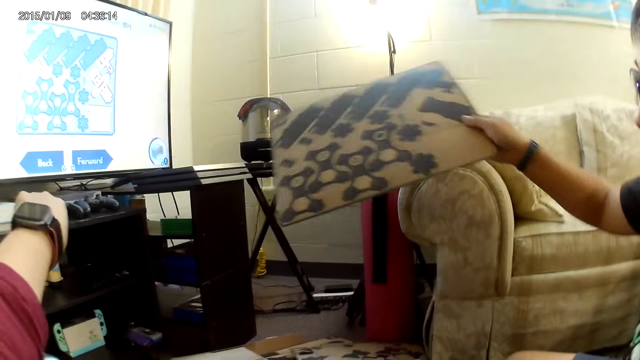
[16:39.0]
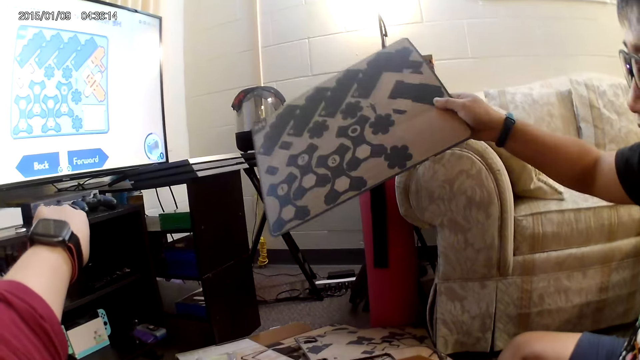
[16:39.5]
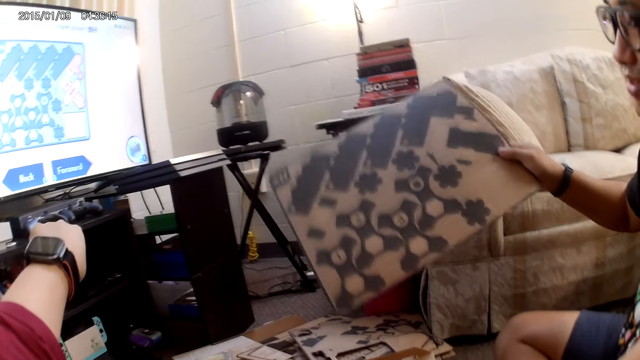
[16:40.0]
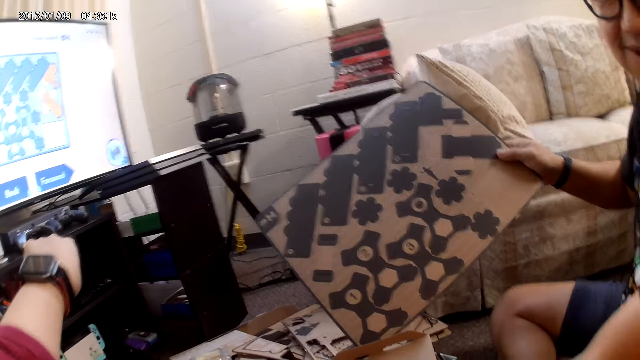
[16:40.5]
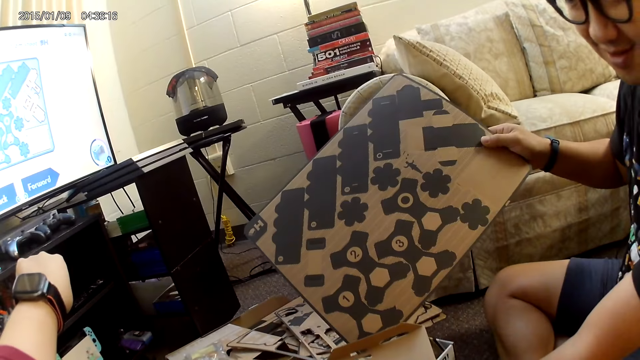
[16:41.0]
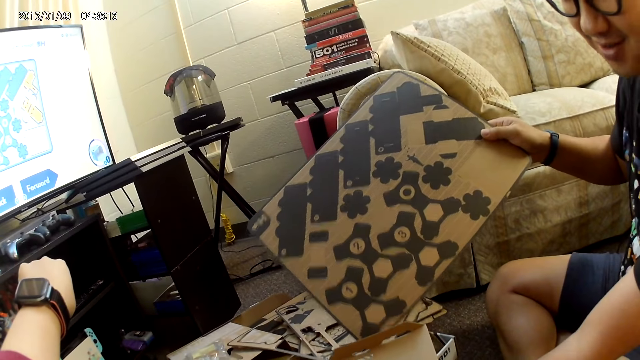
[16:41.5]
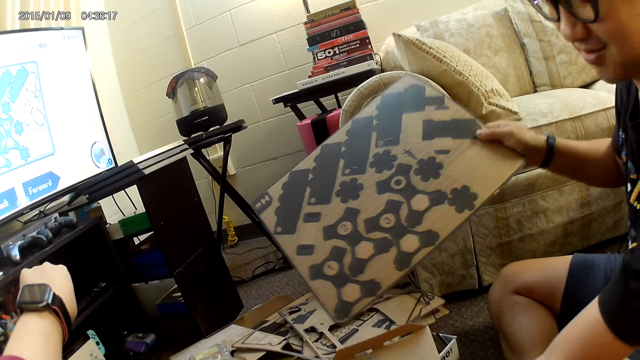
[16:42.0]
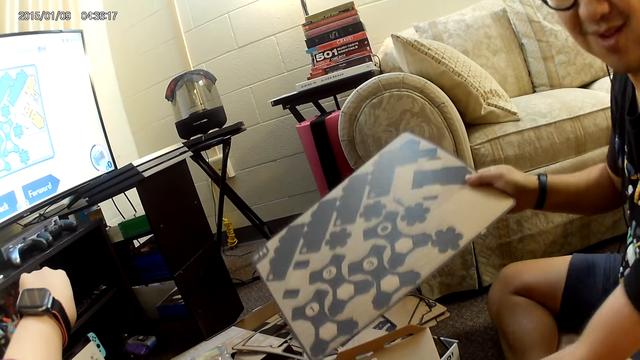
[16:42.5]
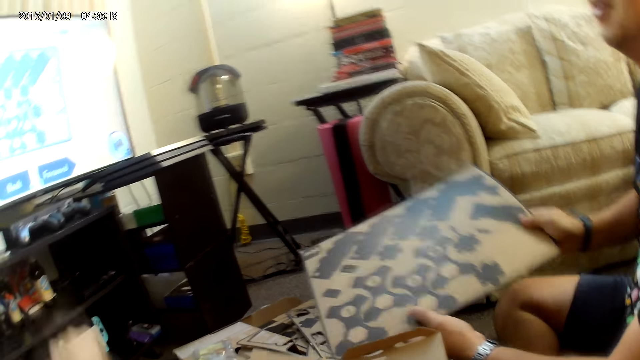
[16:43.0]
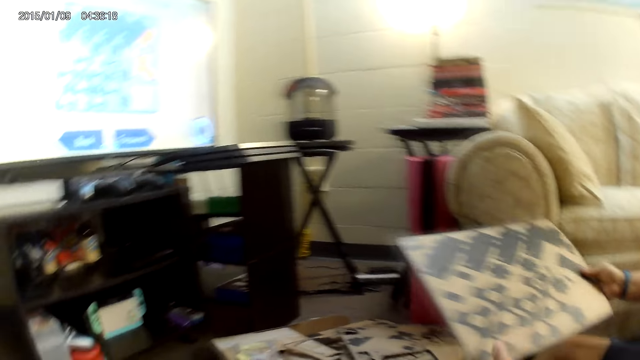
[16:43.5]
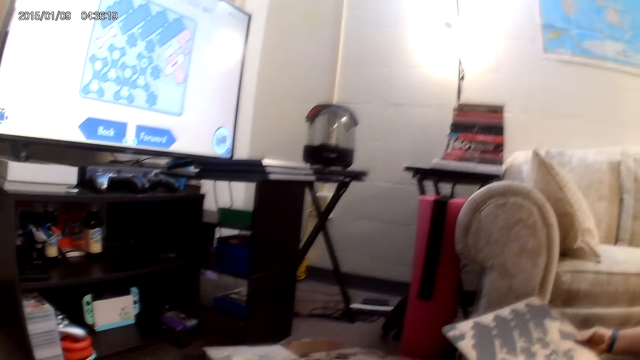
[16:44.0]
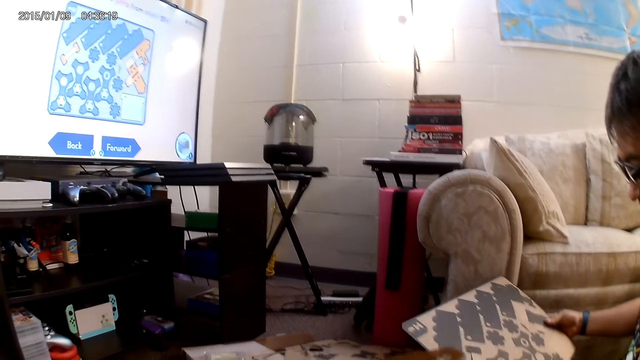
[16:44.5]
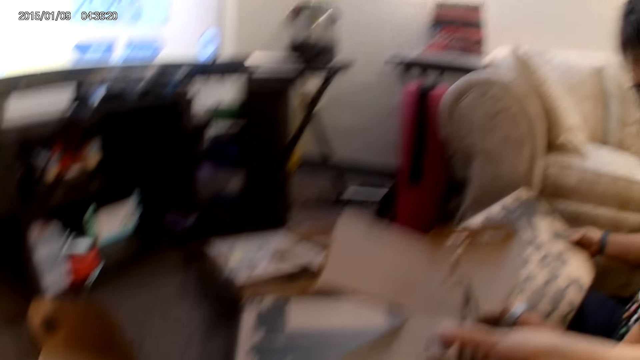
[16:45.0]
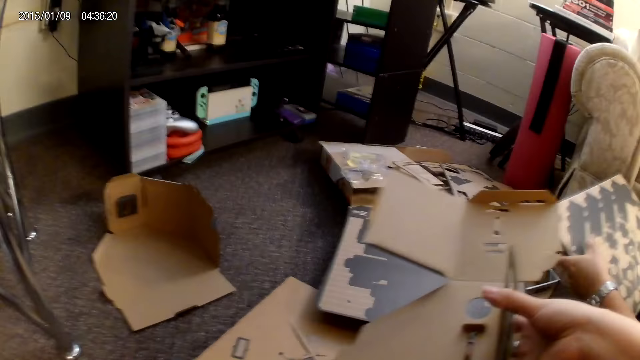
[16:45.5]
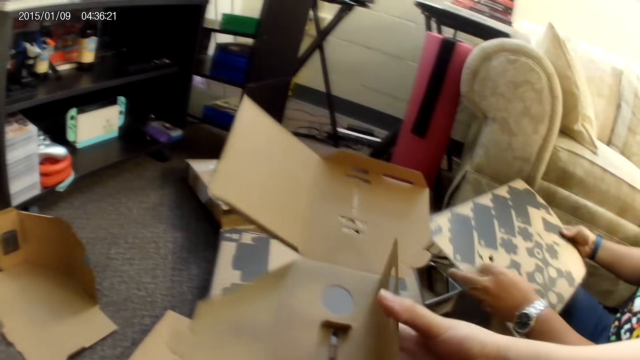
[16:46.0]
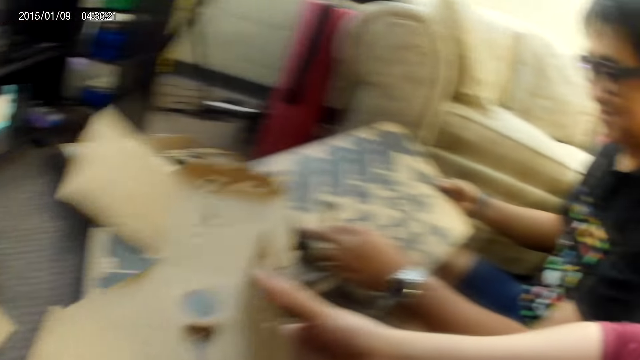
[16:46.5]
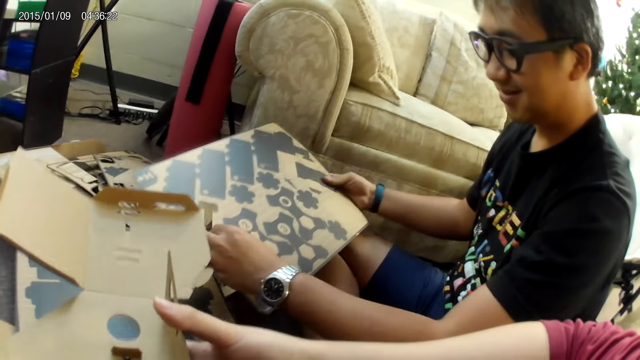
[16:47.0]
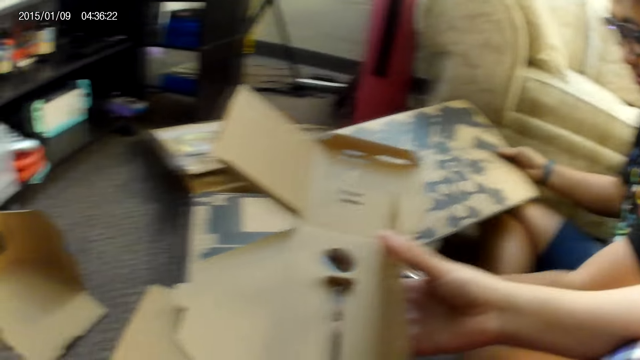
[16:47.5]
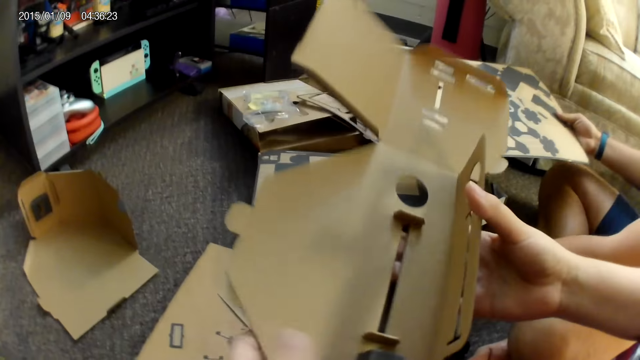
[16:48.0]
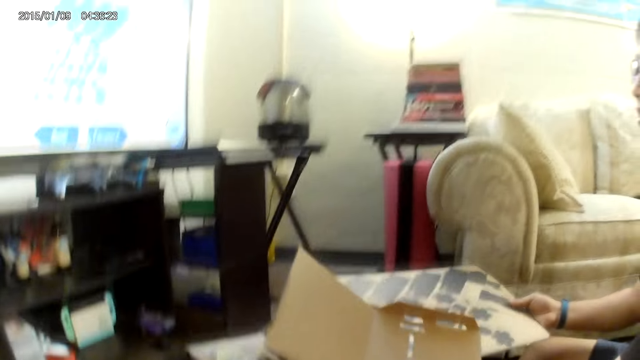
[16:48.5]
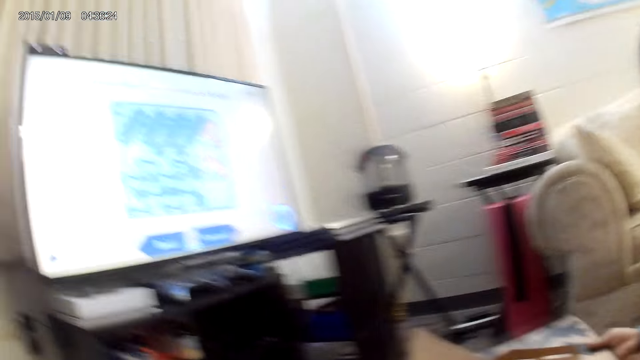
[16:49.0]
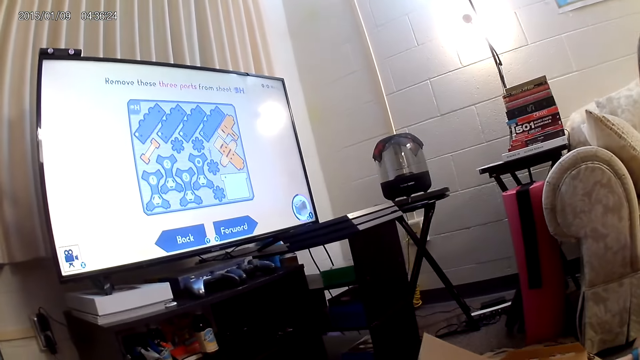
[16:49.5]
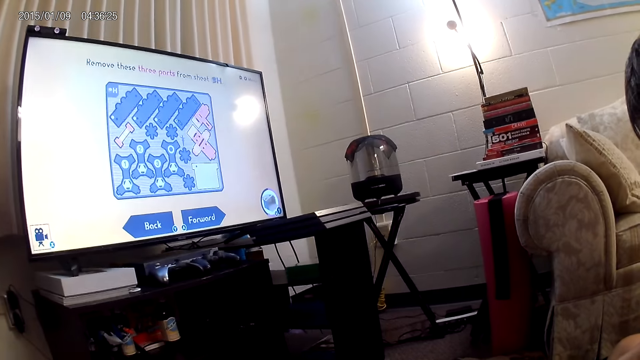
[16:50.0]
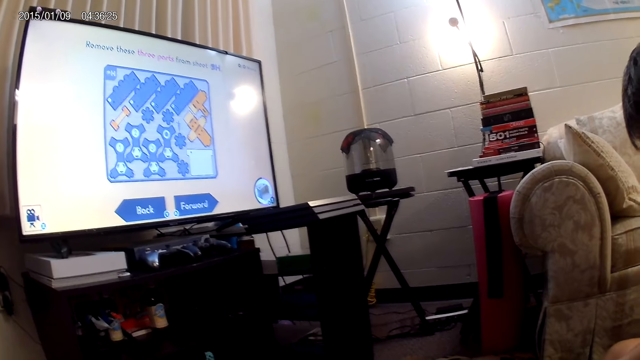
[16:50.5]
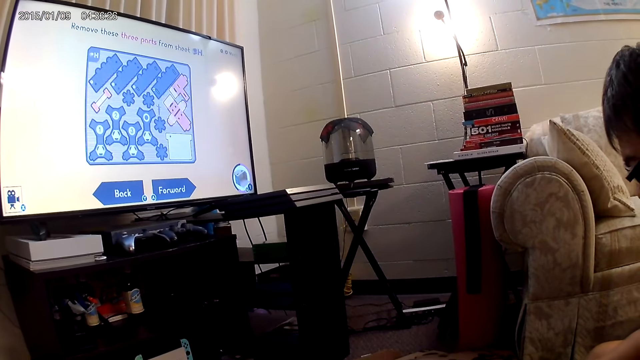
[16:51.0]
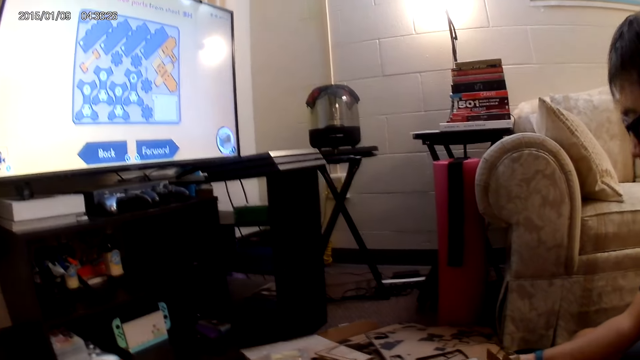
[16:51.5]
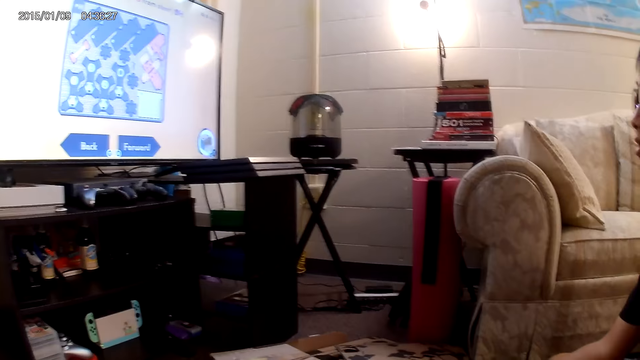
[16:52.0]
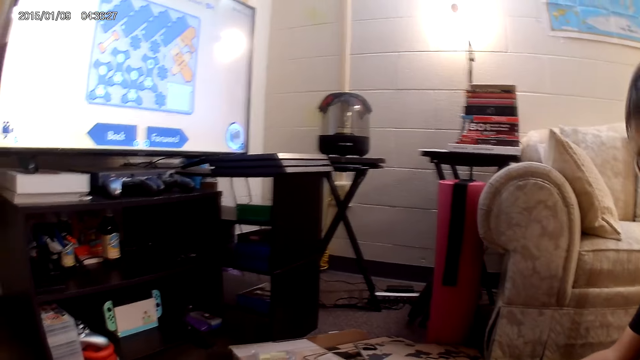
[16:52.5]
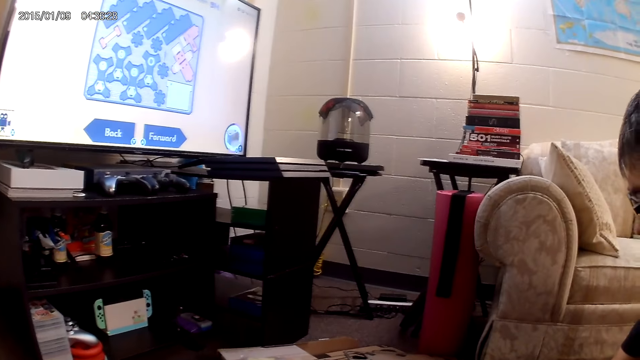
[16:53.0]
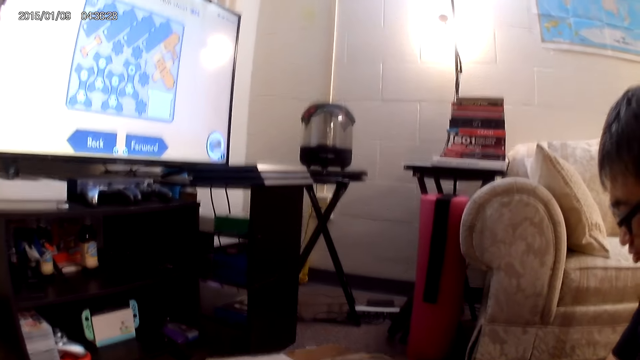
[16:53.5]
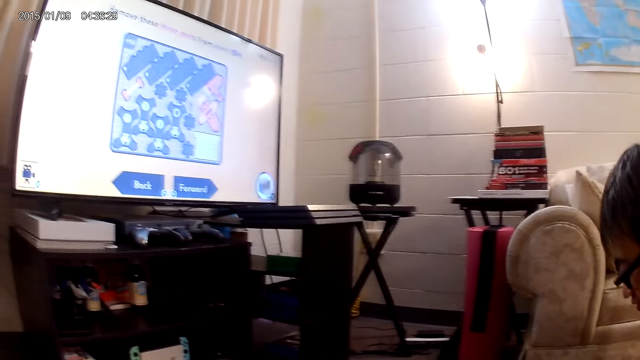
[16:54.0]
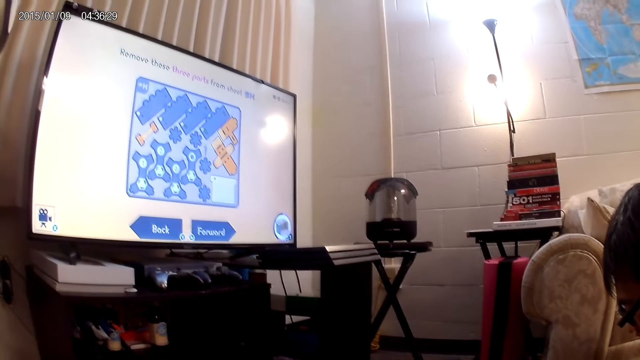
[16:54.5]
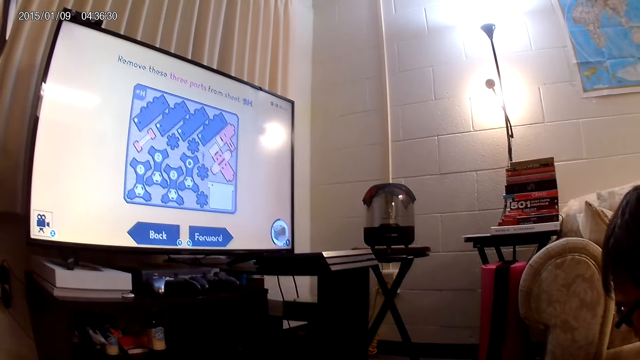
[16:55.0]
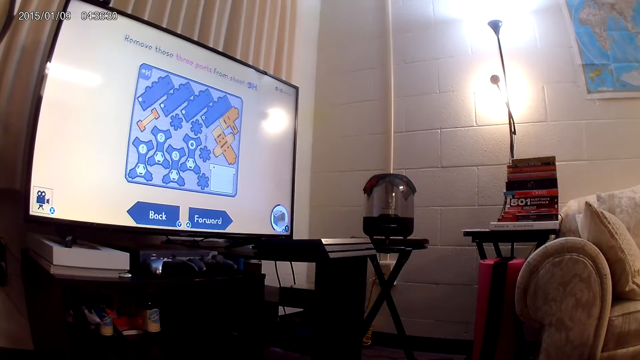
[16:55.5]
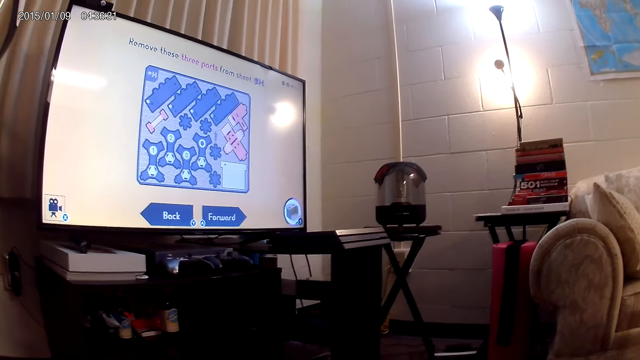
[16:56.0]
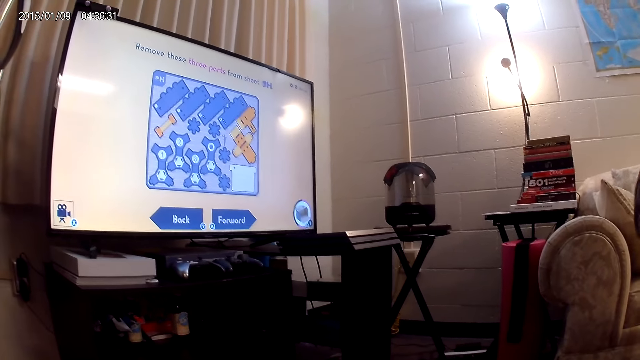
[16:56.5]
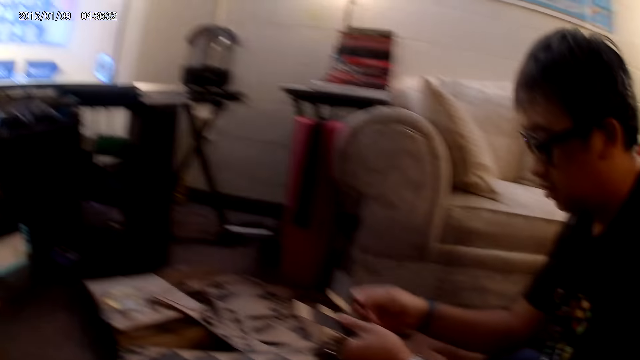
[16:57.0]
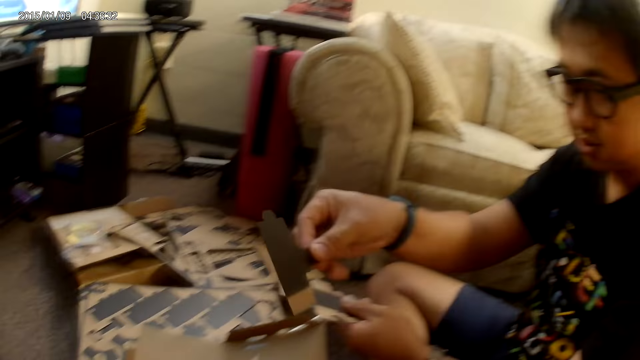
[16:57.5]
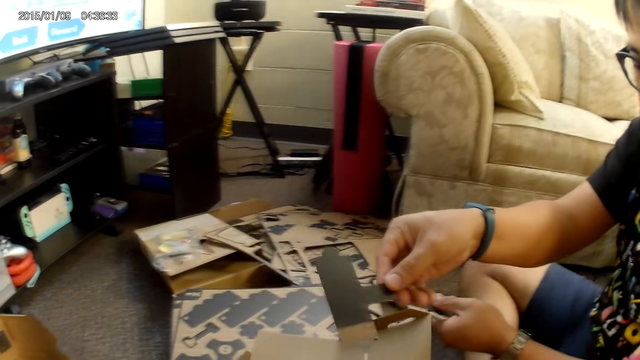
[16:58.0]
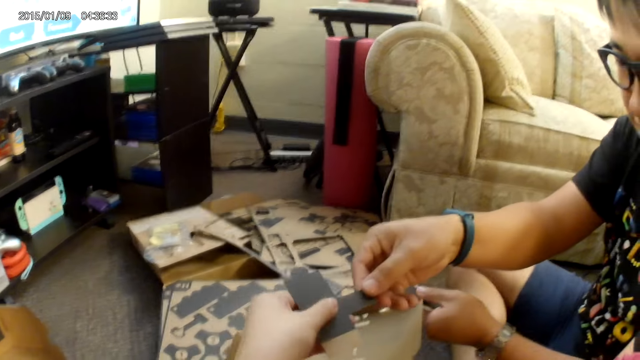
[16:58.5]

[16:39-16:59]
A man lowers a cardboard piece with his right hand. The man holds the cardboard piece with both hands. The camera wearer fixes the cardboard piece with her right hand. The man fixes the cardboard piece with both hands. The man folds a cardbox. The camera wearer folds the cardbox. The man holds the cardboard piece with his left hand and passes the cardboard piece to the camera wearer with his right hand.
